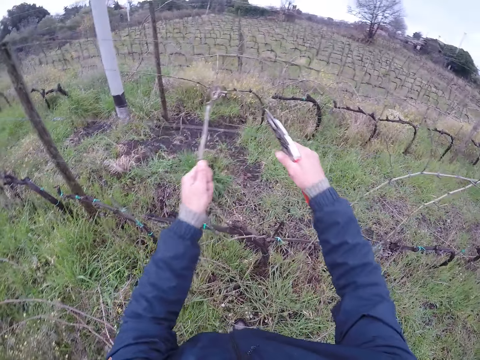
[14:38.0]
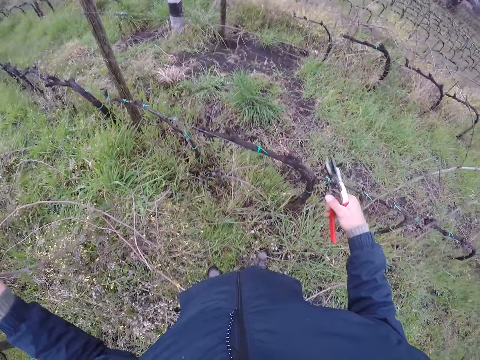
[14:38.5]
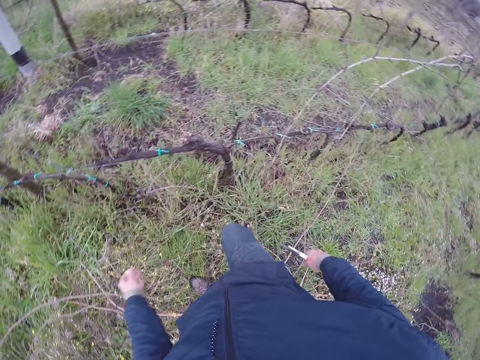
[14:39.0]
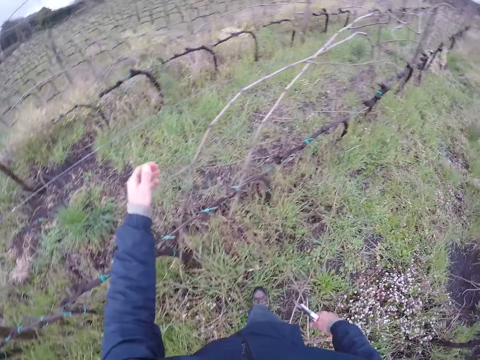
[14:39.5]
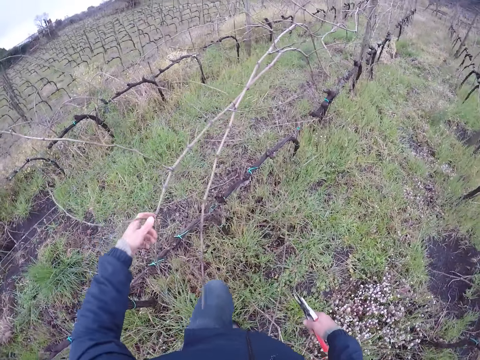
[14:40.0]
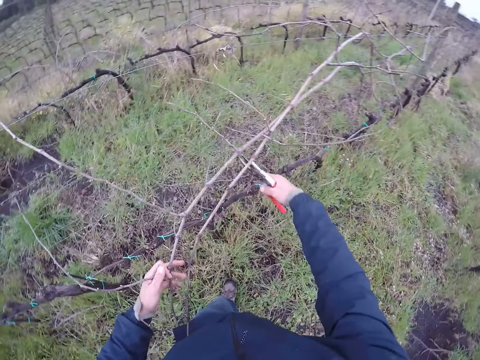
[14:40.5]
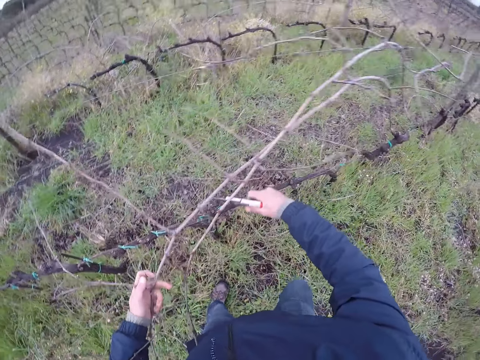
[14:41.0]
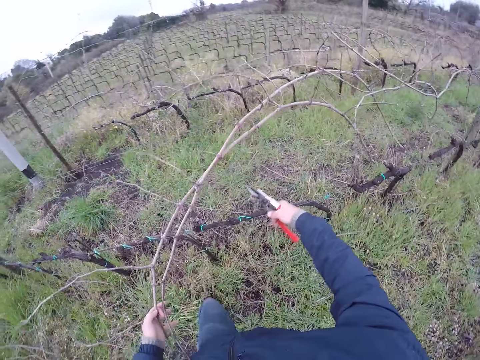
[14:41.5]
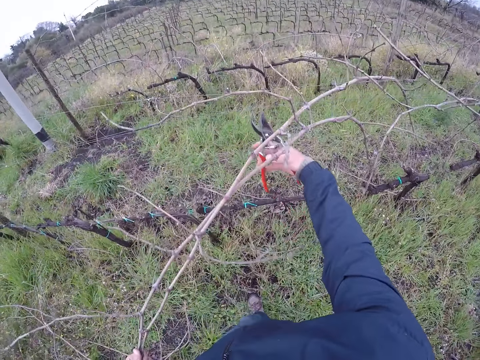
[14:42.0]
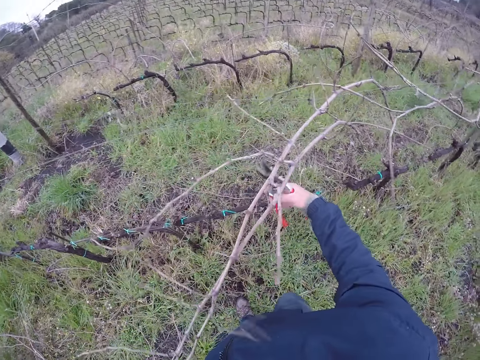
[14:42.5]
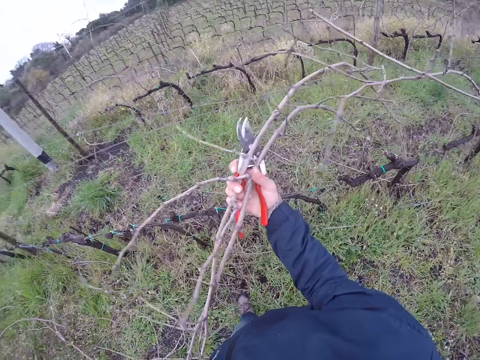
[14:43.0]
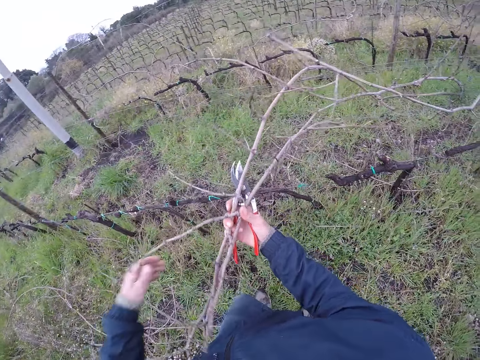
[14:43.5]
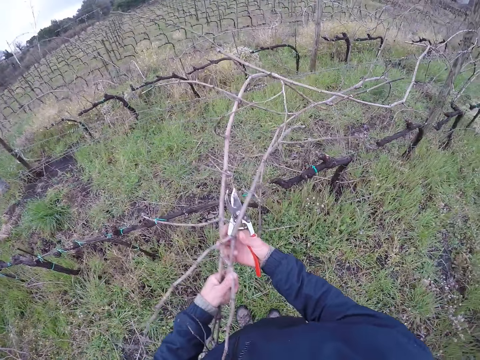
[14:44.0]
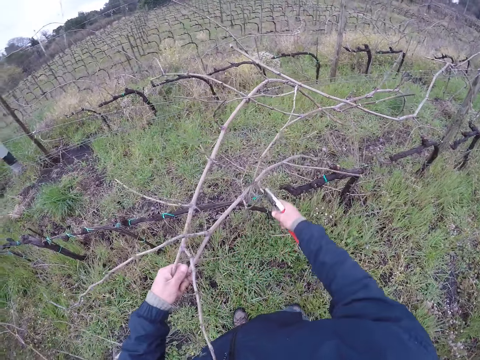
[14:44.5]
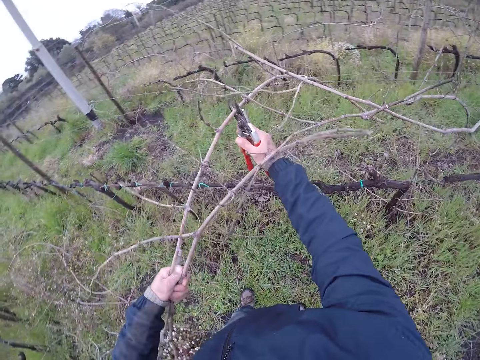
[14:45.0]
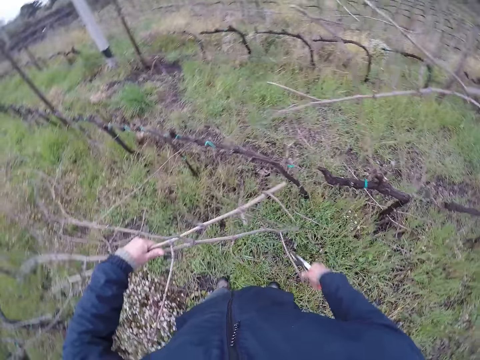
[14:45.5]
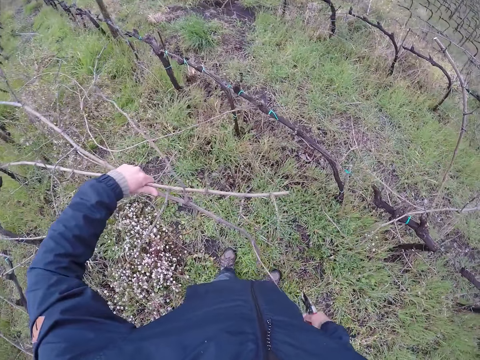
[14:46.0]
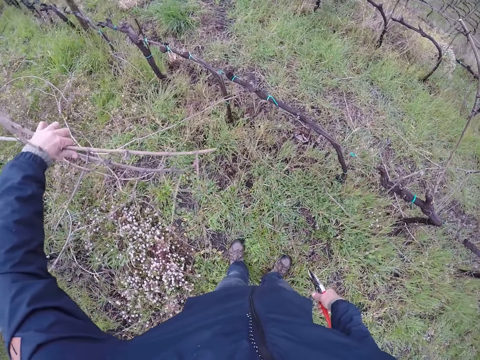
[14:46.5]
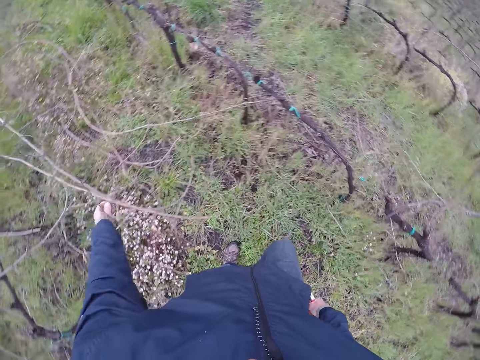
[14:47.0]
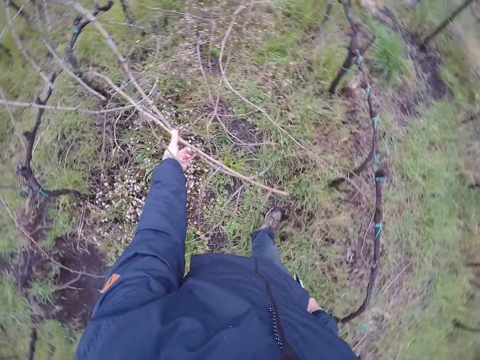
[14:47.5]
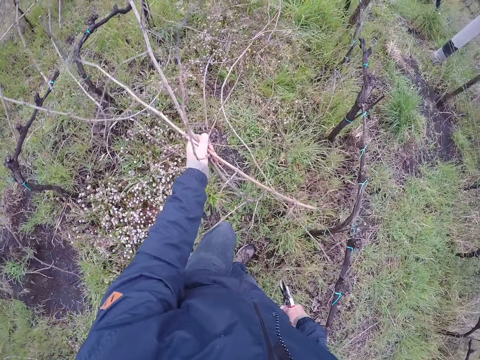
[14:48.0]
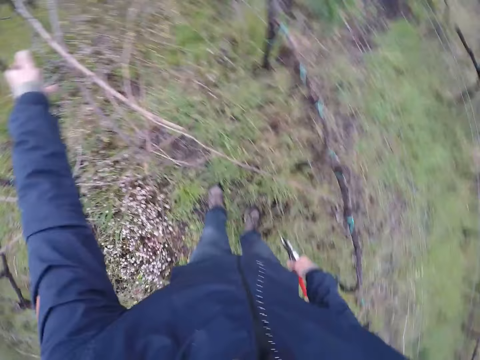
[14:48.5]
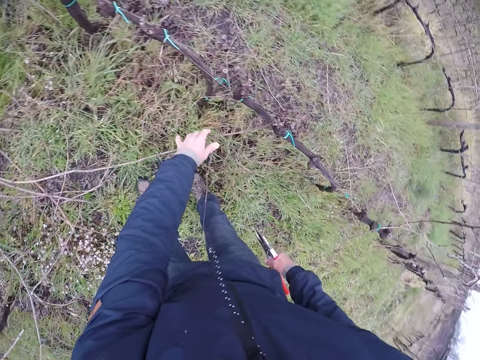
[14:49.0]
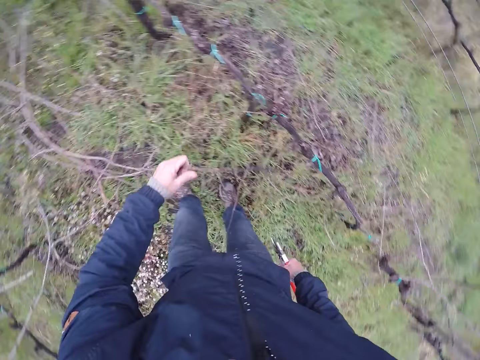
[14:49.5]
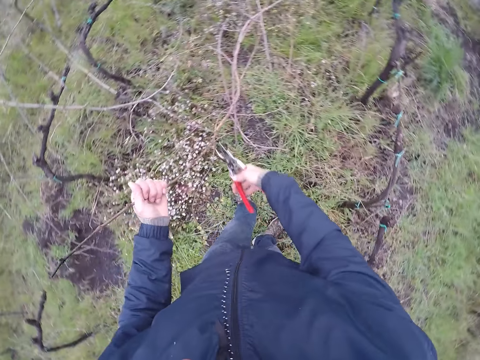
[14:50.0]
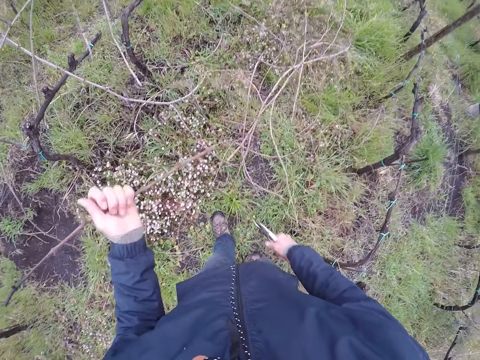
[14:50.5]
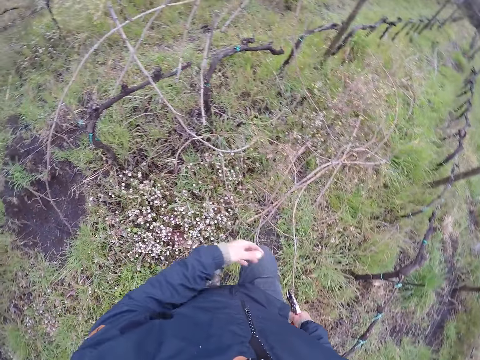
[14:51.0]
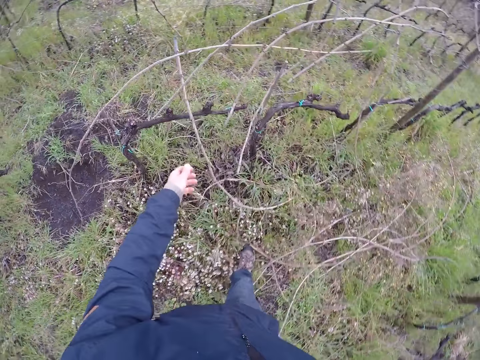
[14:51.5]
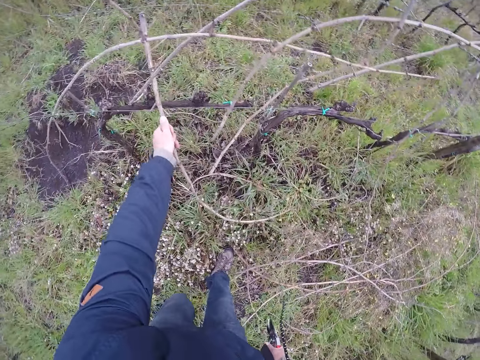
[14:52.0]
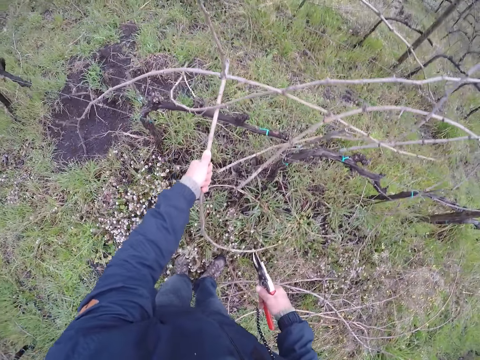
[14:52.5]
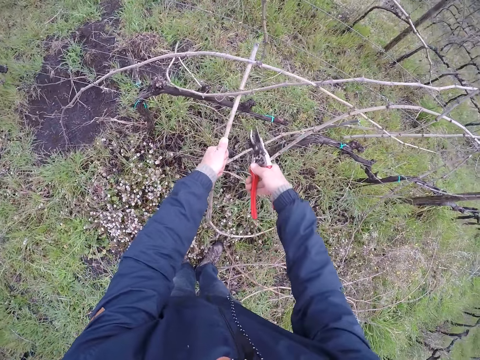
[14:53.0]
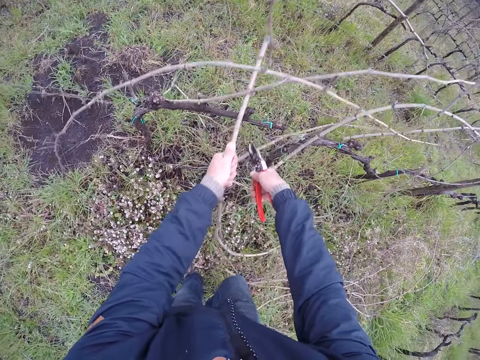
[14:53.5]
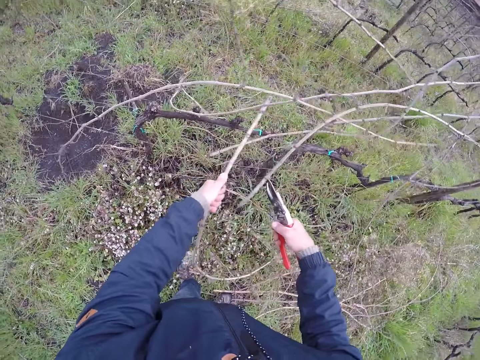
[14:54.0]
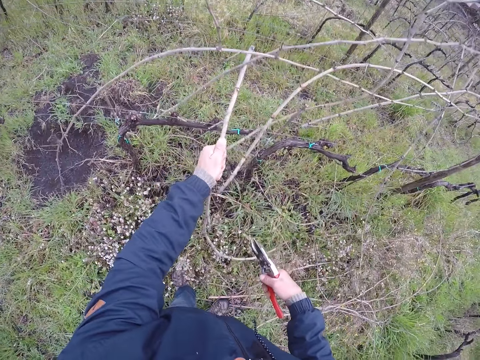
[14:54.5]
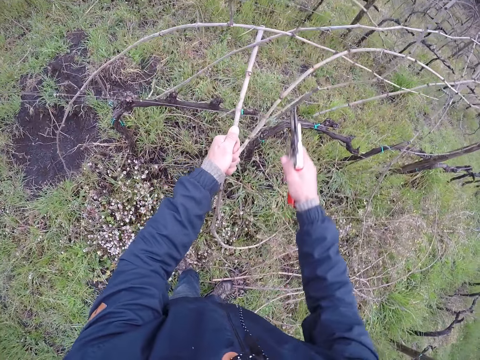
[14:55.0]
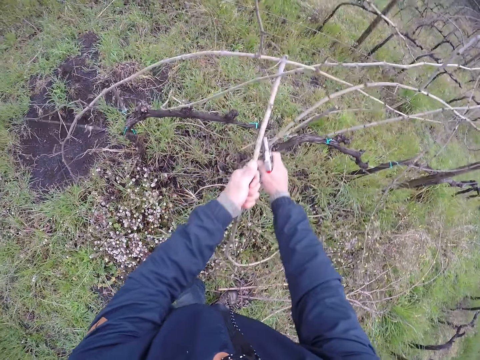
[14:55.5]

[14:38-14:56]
The camera wearer cuts the twig in his left hand with a pruning shear in his right hand. He pulls down the twig with his left hand. He pulls the twig with his left hand. He pulls the twig with both hands. He cuts the twig in his left hand with the pruning shear in his right hand. He drops the twig in his left hand on the ground. He pulls up a twig with his left hand. He cuts the twig with the pruning shear in his right hand. He throws the twig in his left hand with his left hand. He holds a twig with his left hand. He cuts the twig in his left hand with the pruning shear in his left hand. He pulls a twig with his left hand.

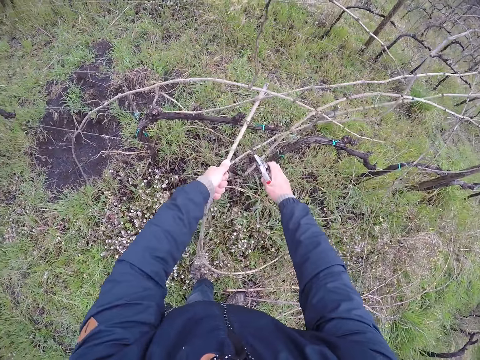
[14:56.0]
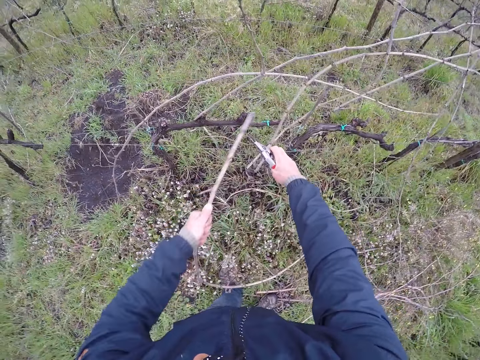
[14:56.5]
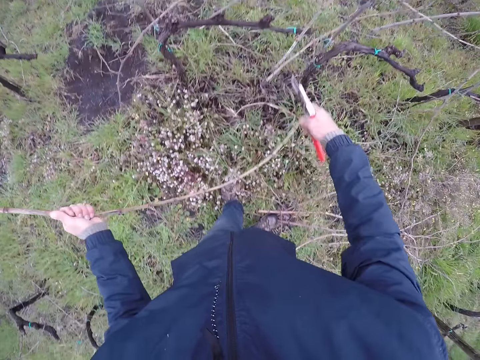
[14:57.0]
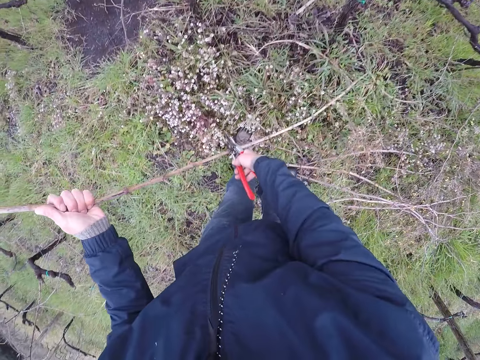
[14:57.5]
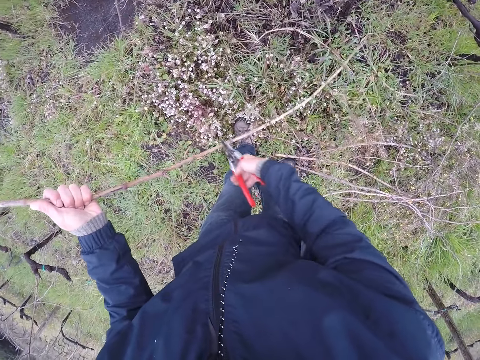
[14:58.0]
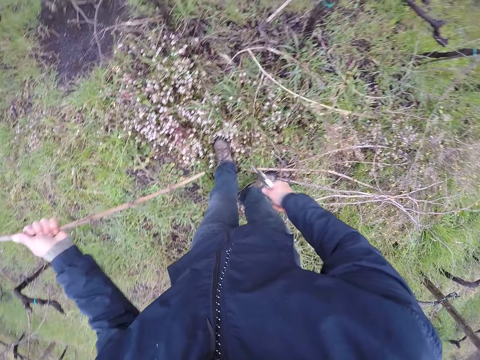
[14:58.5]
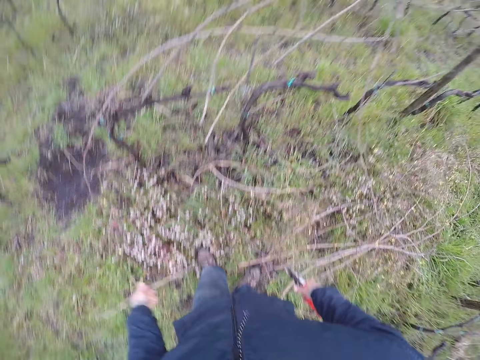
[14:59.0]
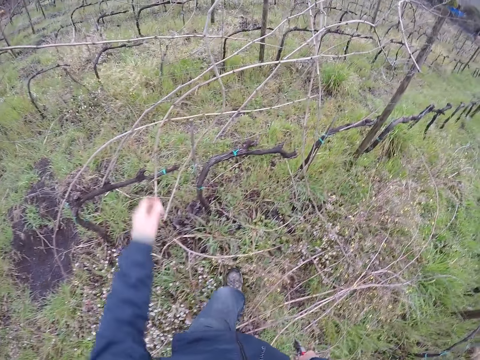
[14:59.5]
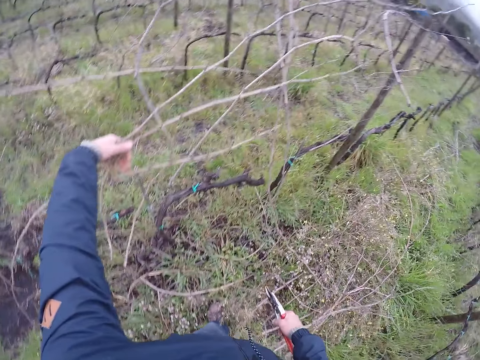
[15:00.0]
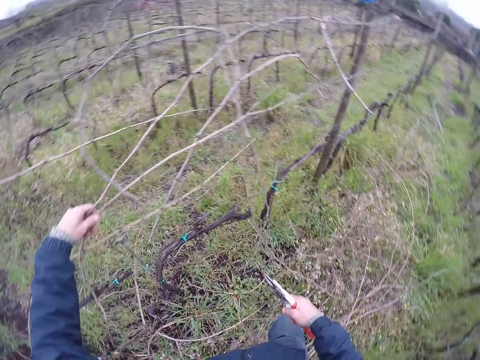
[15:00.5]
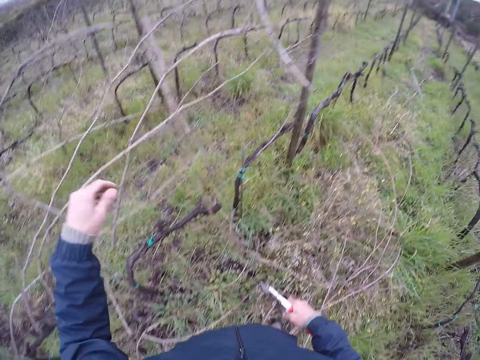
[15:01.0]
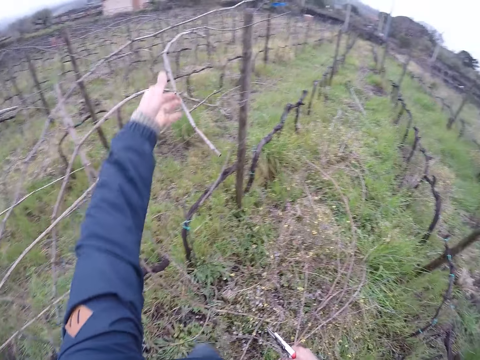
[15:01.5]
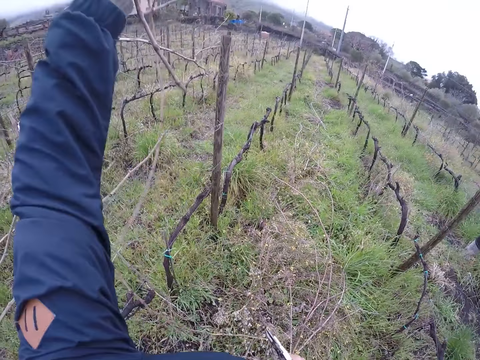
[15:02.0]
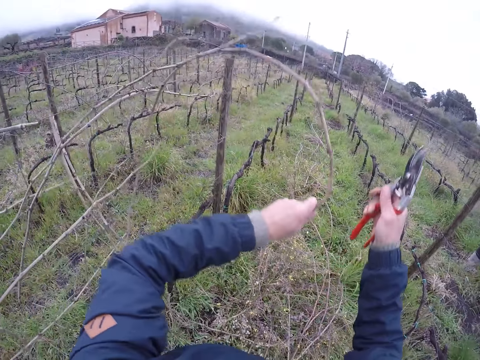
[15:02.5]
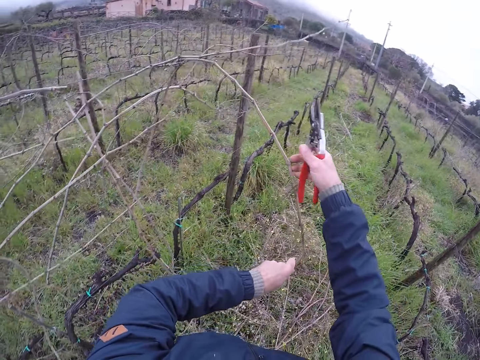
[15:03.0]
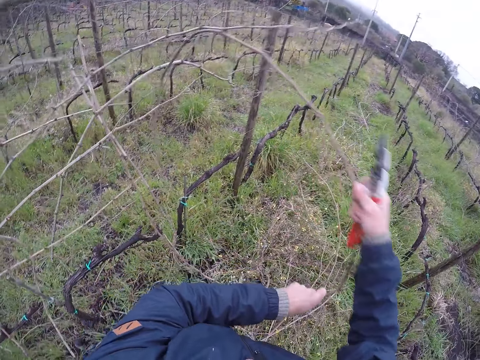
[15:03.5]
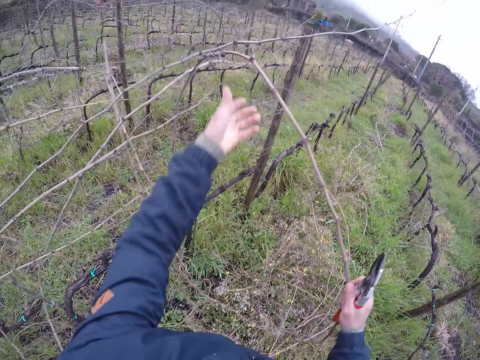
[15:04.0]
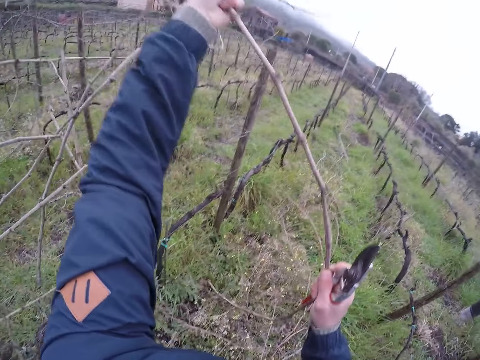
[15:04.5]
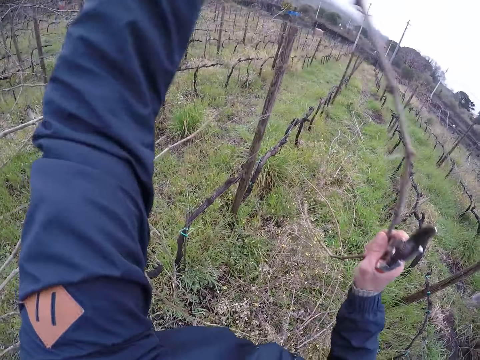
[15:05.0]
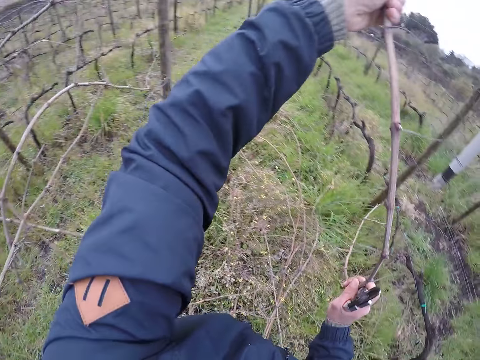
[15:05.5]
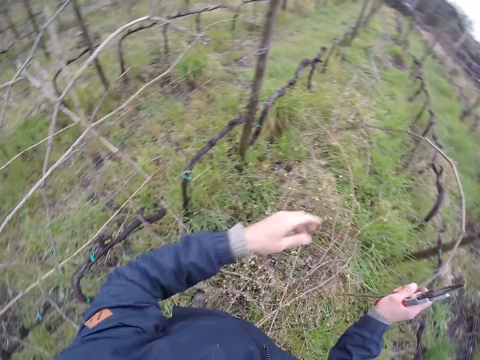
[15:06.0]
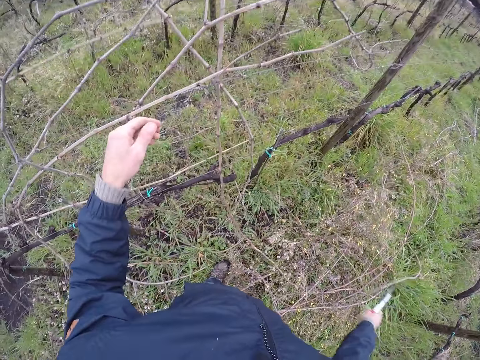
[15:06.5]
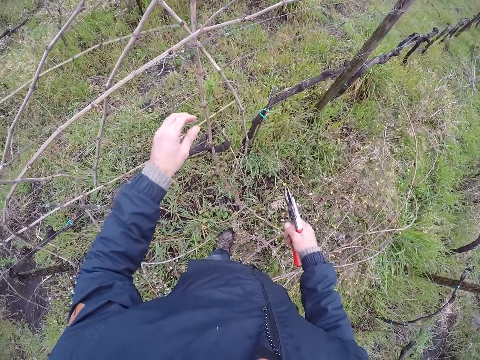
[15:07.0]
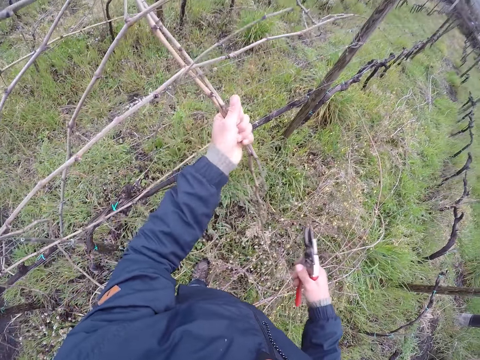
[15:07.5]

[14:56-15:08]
The camera wearer pulls a wire with his right hand. He cuts the twig in his left hand with a pruning shear in his right hand. He throws the twig in his left hand to the ground. He touches some twigs with his left hand. He pulls the twig with his left hand. He pulls the twig with both hands. He throws the twig to the ground with his right hand. He holds the twigs with his left hand.
